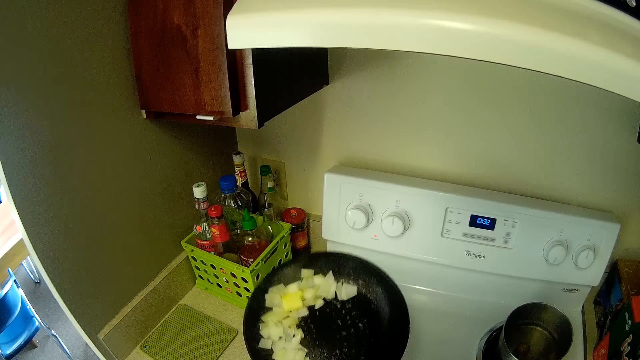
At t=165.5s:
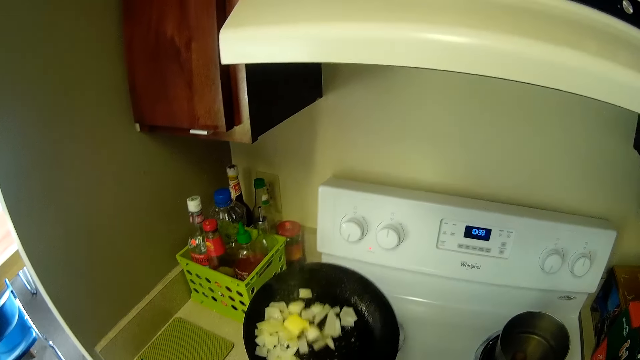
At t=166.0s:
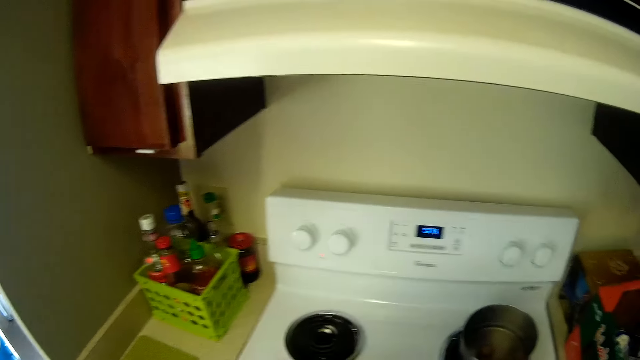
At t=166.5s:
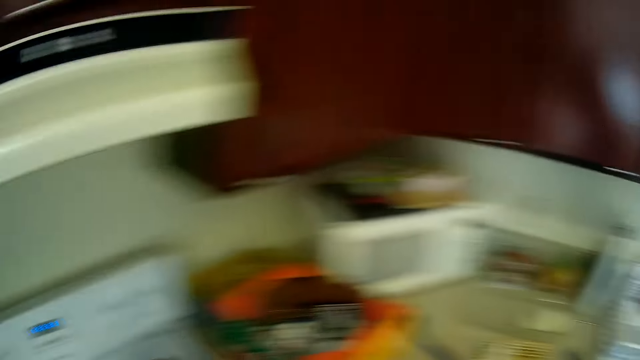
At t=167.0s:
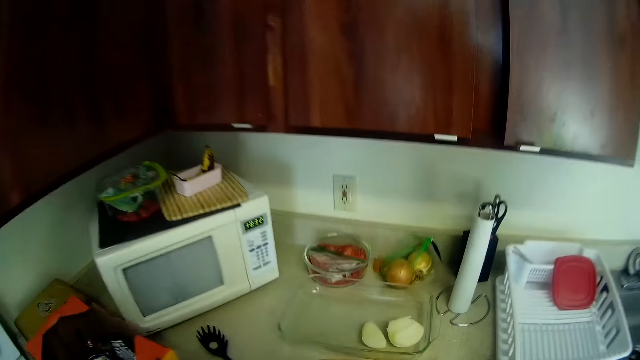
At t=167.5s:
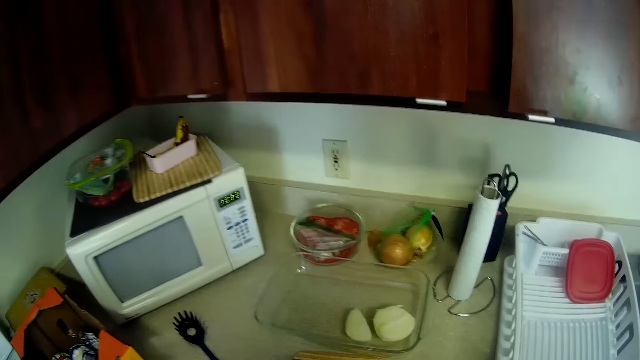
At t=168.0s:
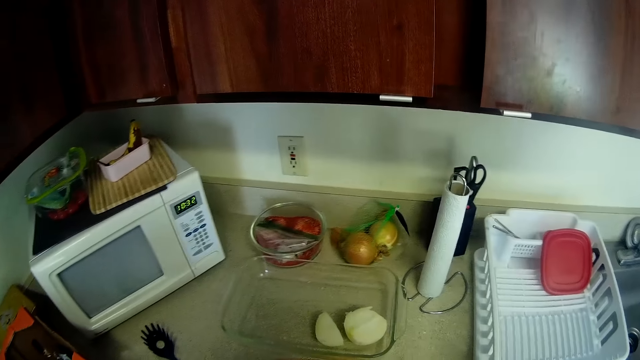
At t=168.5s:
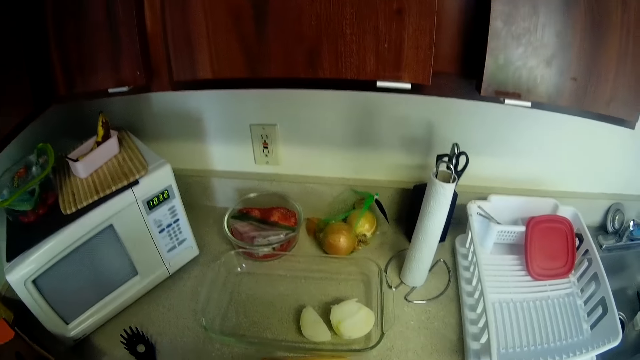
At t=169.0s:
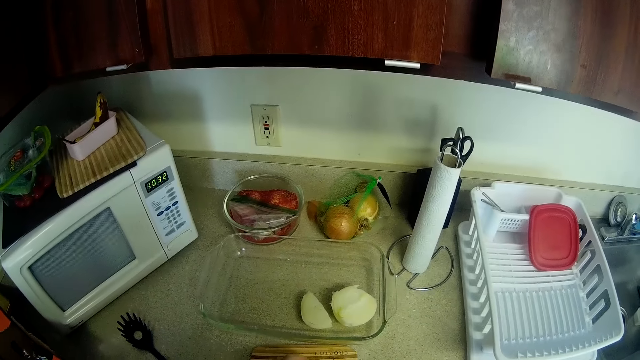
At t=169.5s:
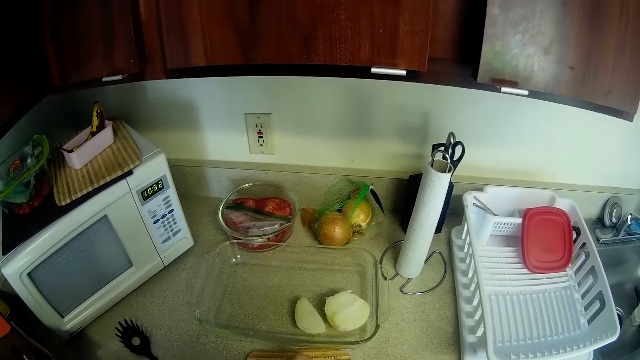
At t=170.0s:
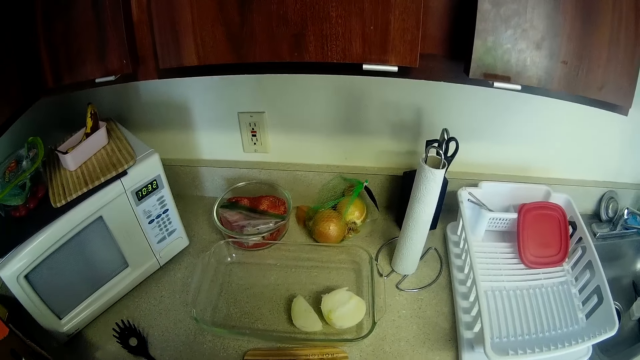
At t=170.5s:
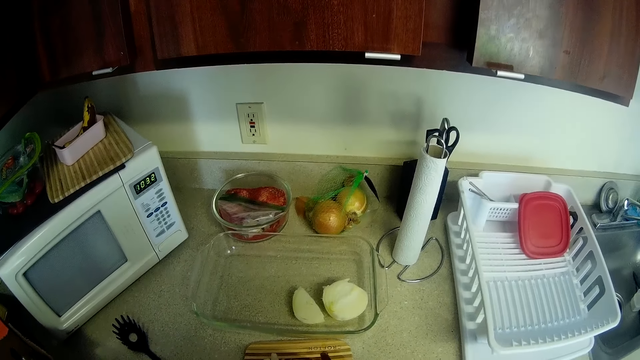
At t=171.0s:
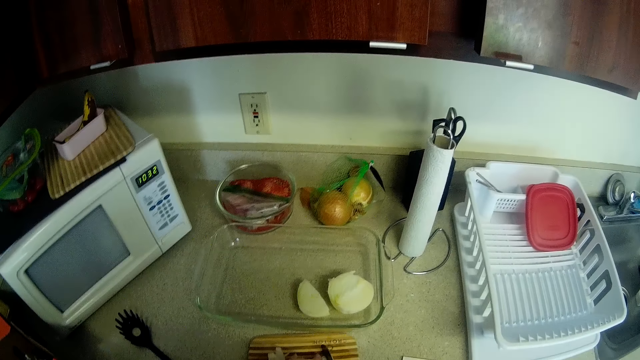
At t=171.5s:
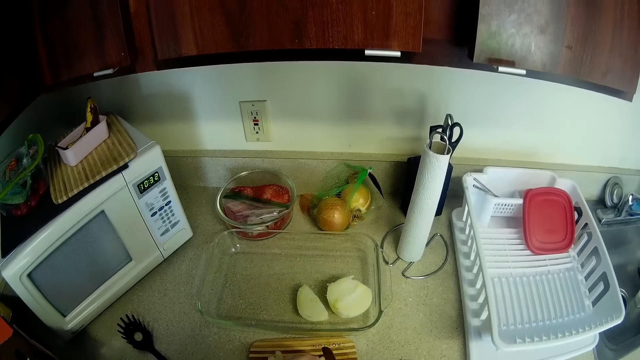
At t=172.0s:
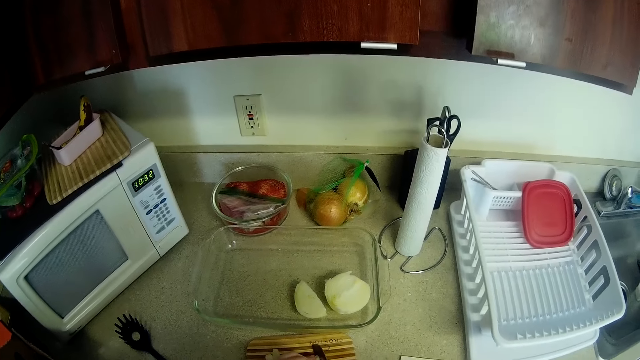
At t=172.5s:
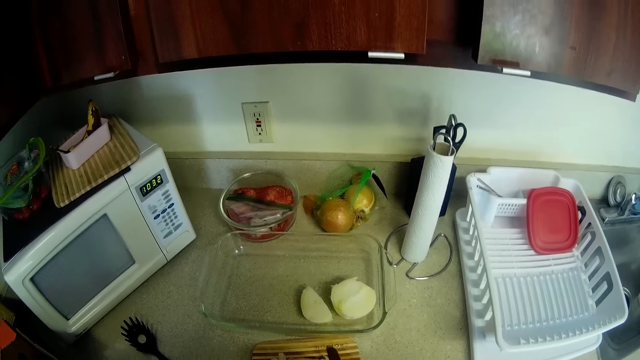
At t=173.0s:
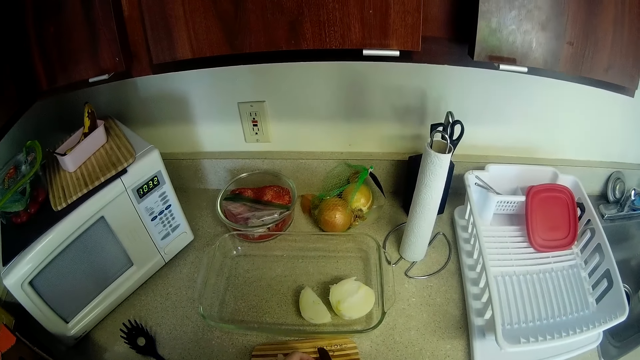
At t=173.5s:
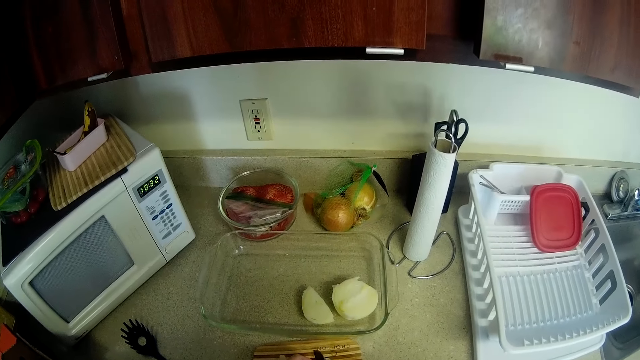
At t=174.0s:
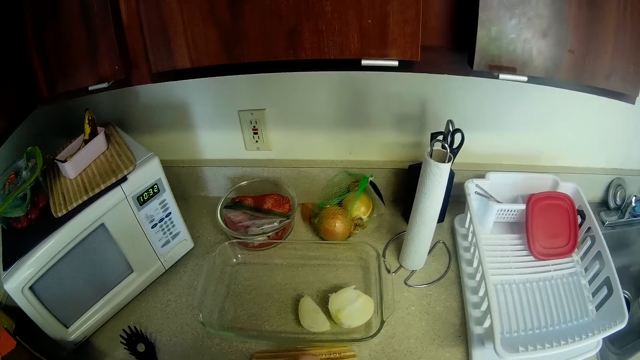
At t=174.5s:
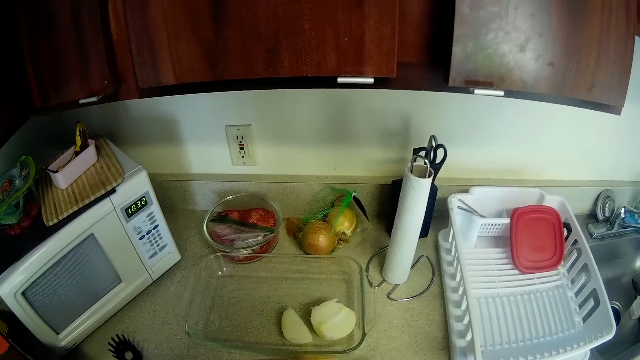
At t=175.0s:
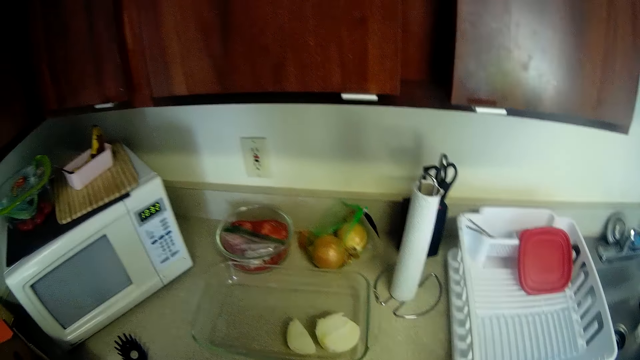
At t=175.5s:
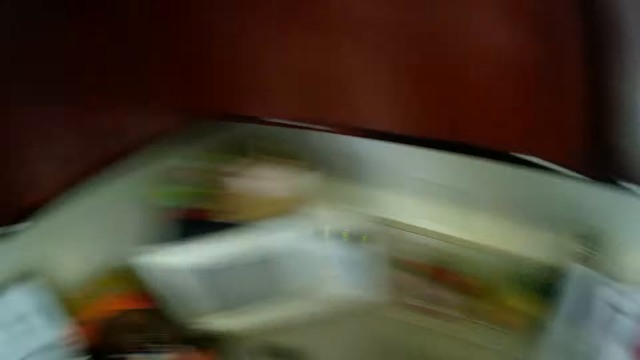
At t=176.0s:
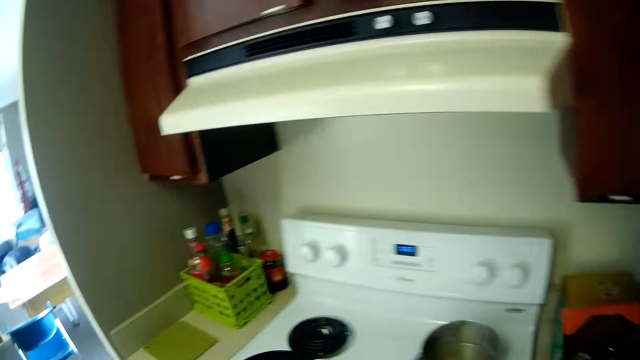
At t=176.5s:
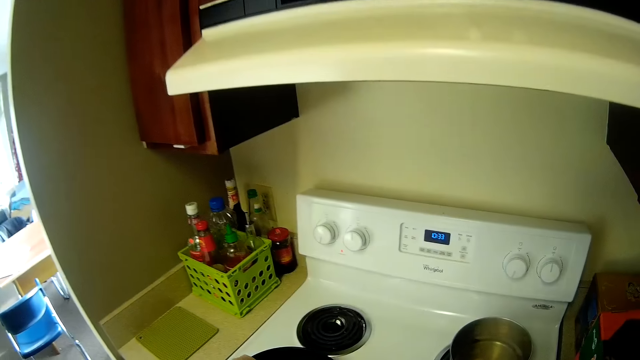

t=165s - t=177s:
The camera wearer turns to her right. She picks up a knife. She chops onions on a chopping board.

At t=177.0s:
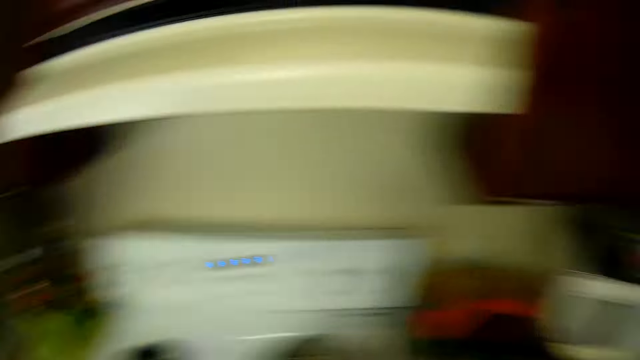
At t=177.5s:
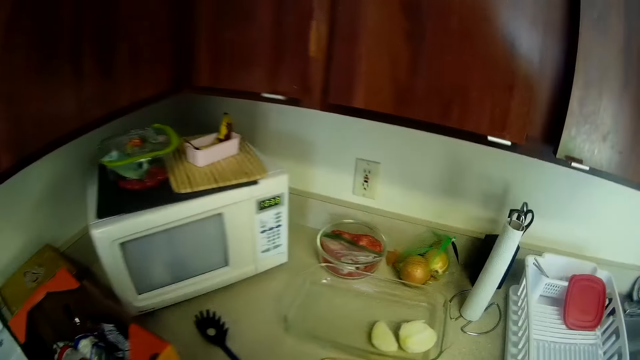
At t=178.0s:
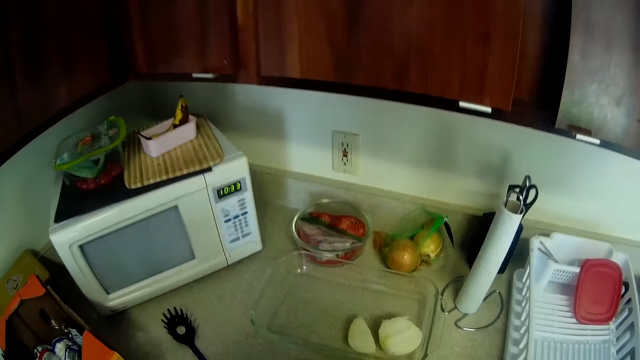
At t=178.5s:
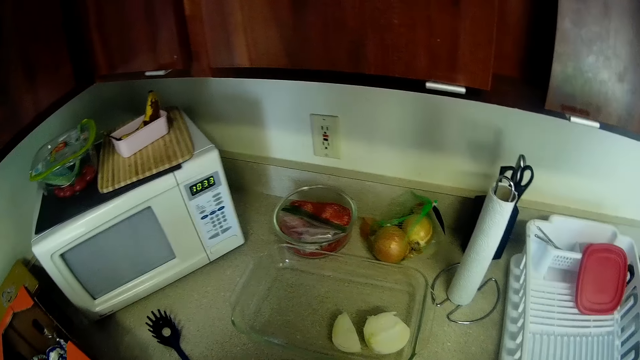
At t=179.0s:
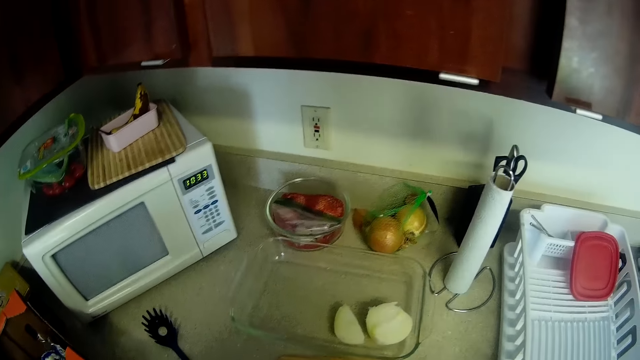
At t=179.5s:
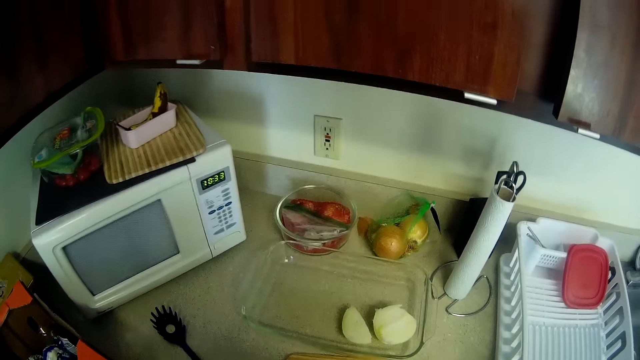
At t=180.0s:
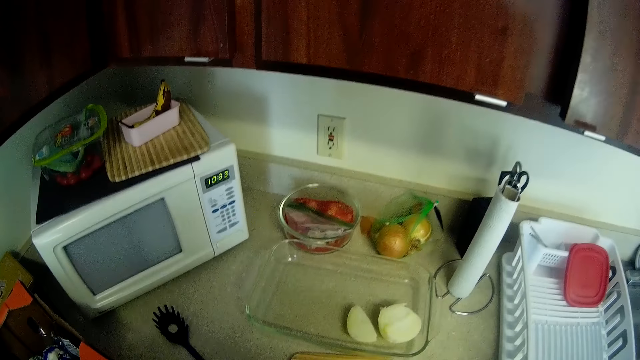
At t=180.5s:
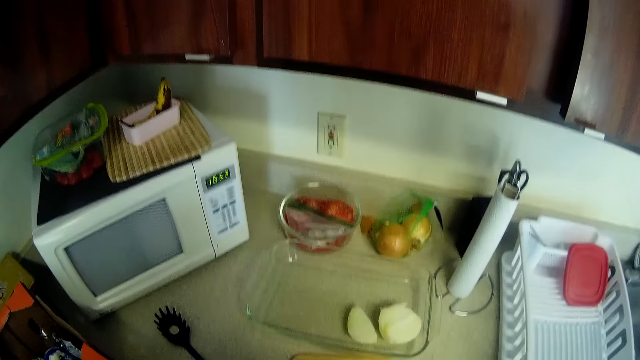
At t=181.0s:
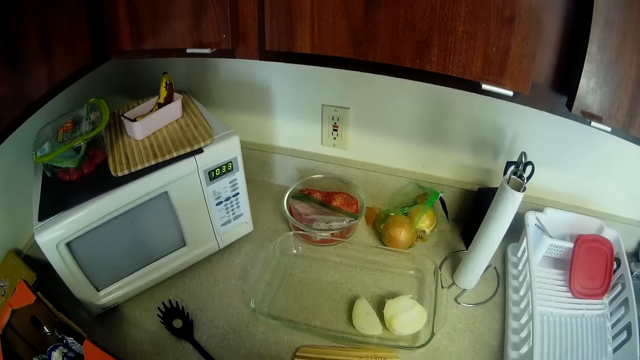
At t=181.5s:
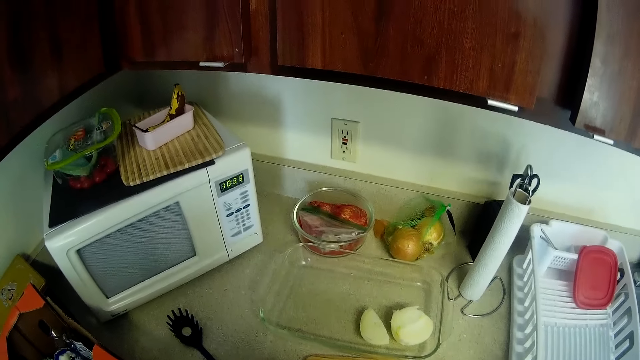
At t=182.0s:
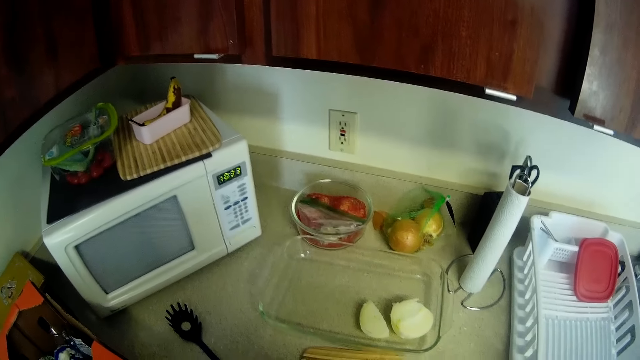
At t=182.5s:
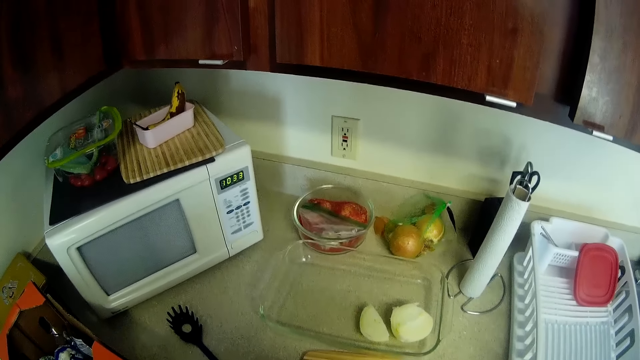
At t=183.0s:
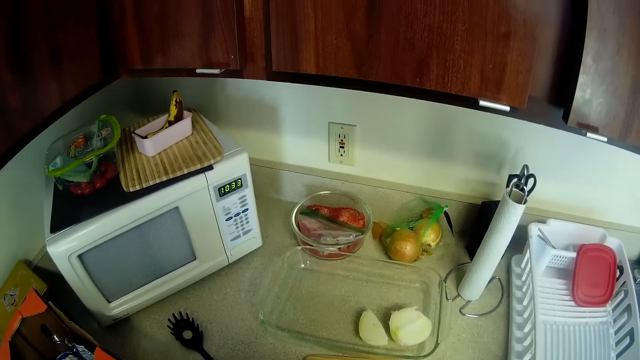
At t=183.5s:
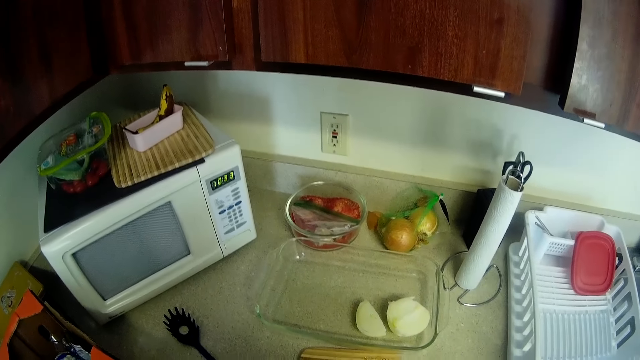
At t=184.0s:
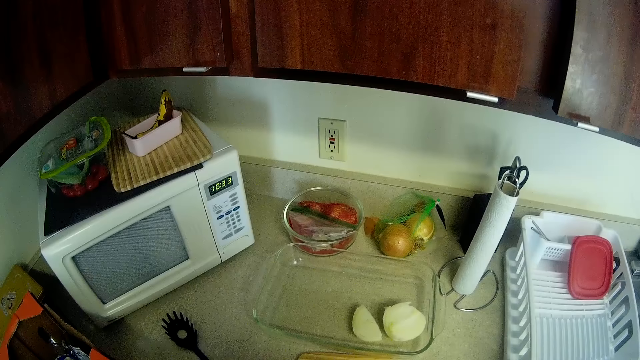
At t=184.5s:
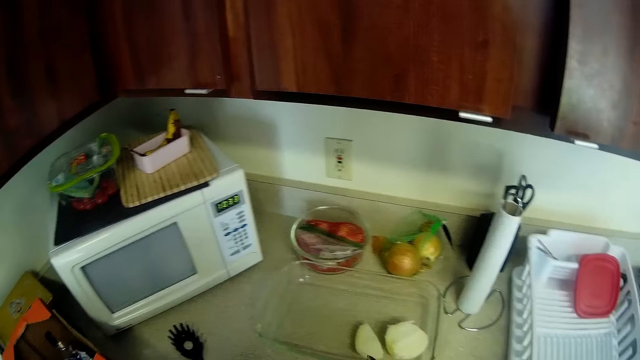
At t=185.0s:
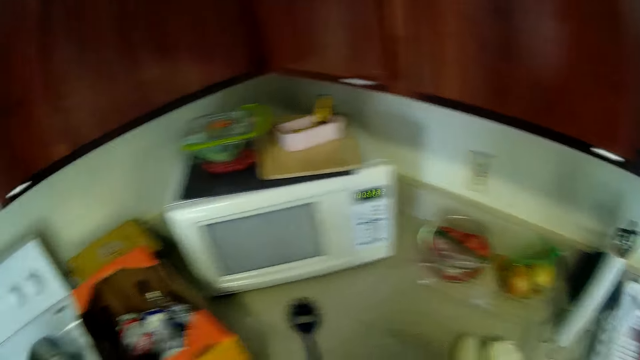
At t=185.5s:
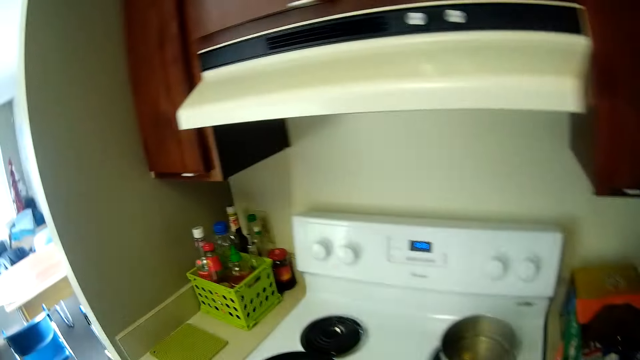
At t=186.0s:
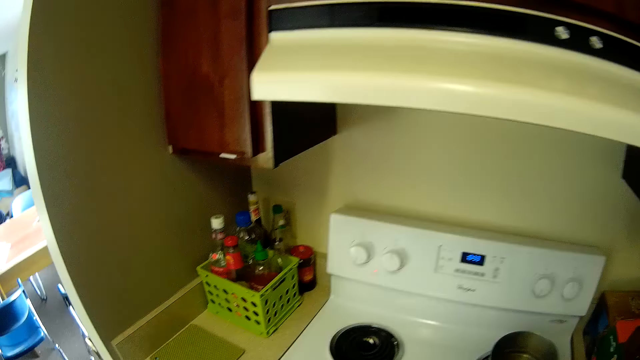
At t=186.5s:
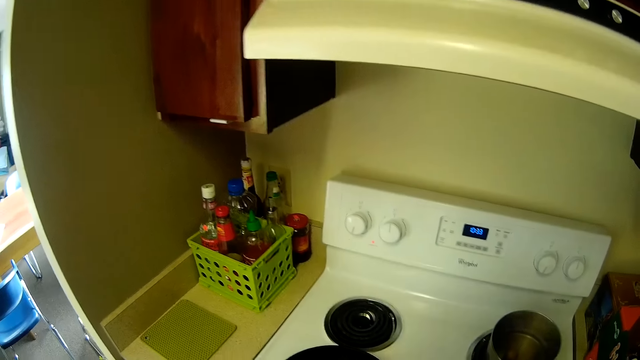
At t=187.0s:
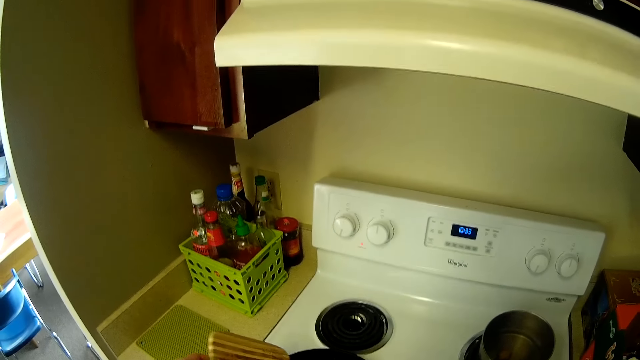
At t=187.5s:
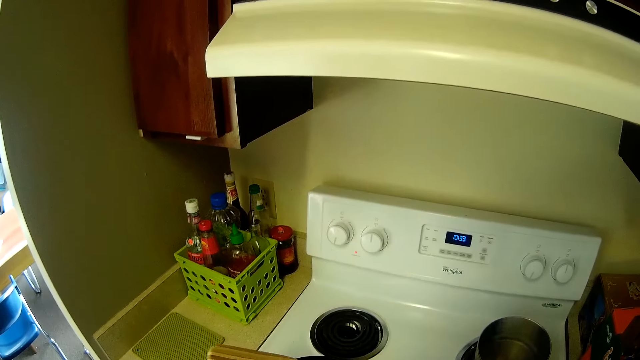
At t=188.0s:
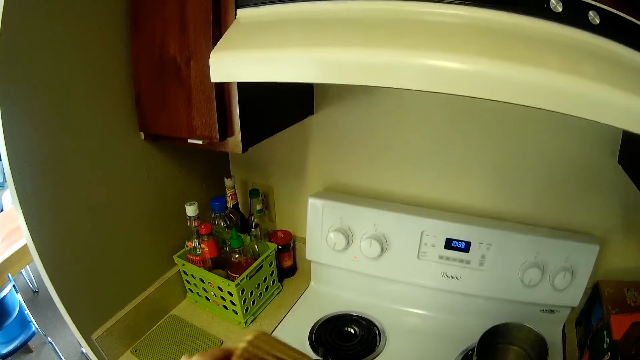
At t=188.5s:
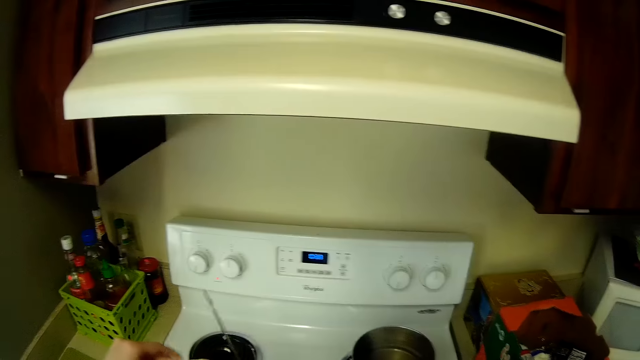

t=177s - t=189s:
The camera wearer turns to her left. She pours the onions using the knife into the pan on the cooker.
